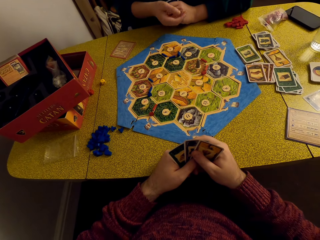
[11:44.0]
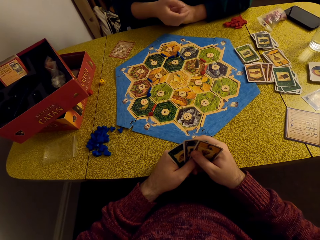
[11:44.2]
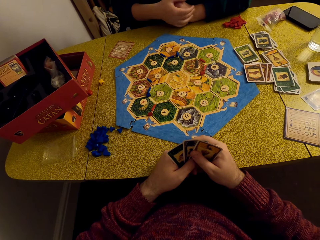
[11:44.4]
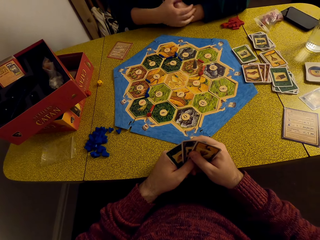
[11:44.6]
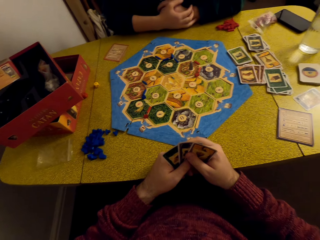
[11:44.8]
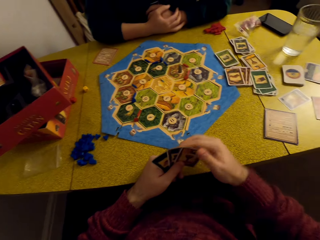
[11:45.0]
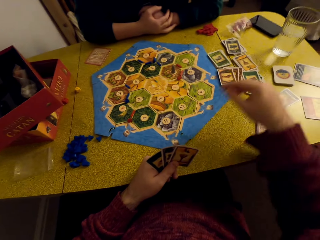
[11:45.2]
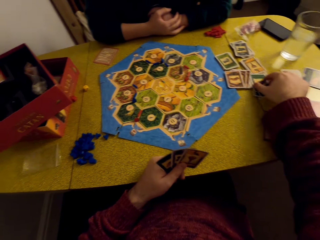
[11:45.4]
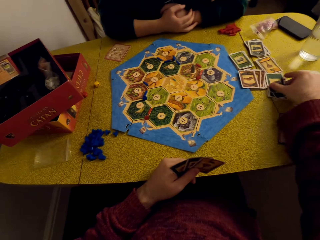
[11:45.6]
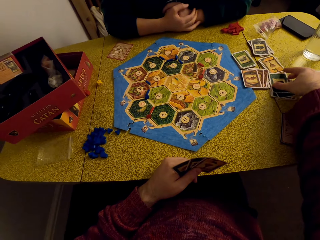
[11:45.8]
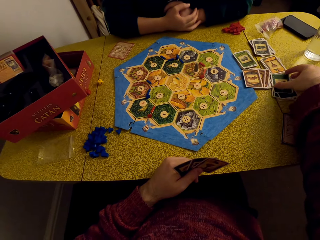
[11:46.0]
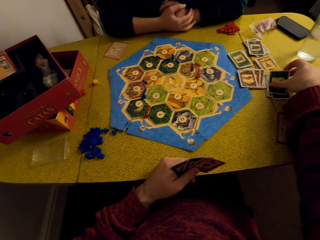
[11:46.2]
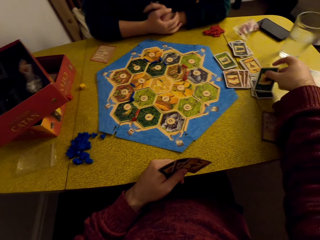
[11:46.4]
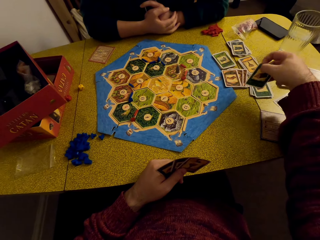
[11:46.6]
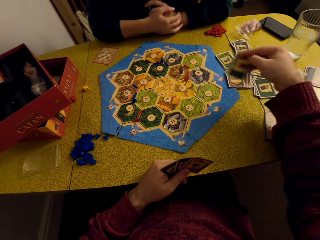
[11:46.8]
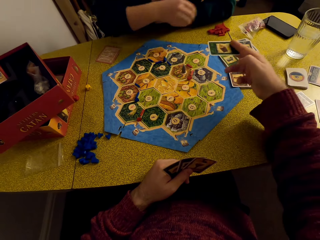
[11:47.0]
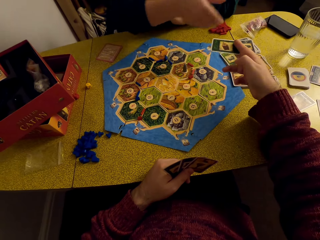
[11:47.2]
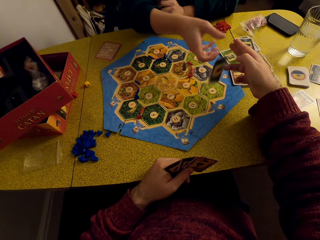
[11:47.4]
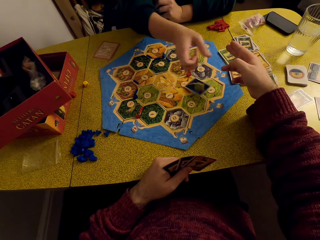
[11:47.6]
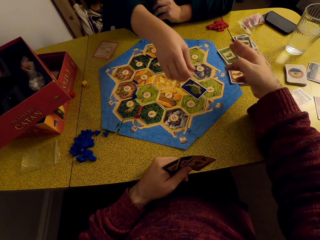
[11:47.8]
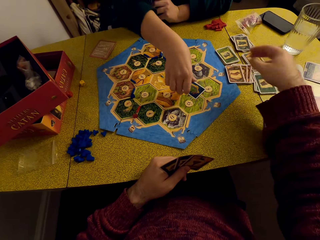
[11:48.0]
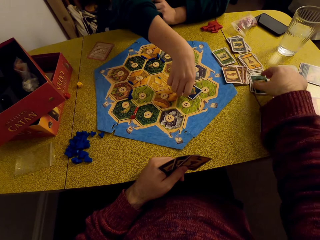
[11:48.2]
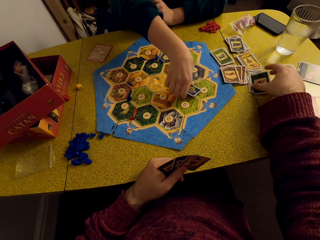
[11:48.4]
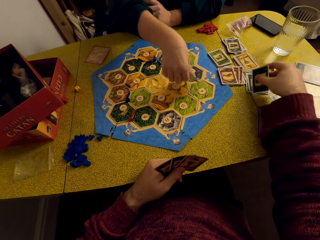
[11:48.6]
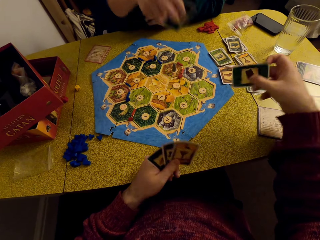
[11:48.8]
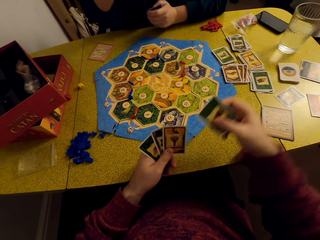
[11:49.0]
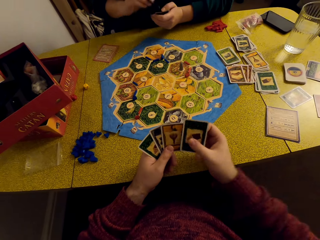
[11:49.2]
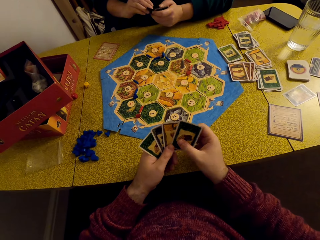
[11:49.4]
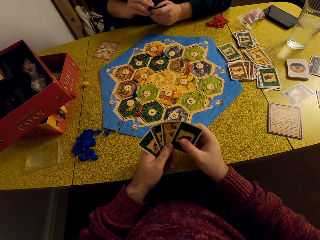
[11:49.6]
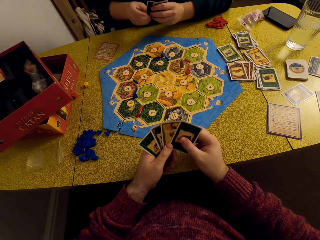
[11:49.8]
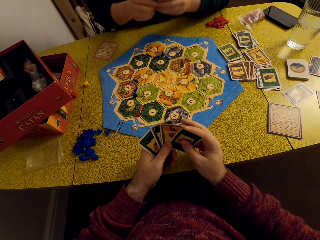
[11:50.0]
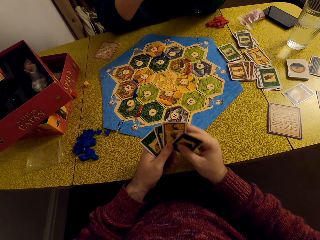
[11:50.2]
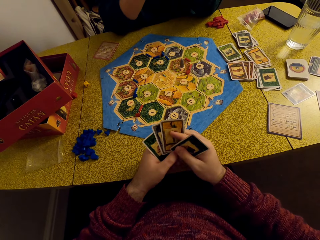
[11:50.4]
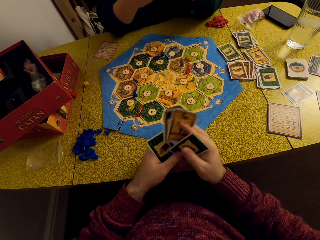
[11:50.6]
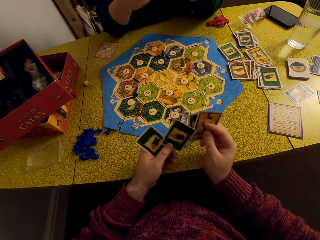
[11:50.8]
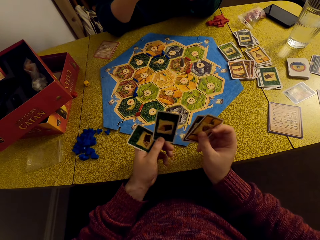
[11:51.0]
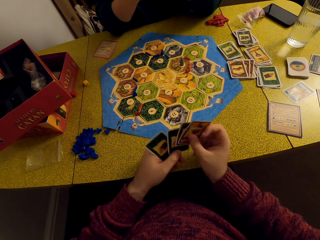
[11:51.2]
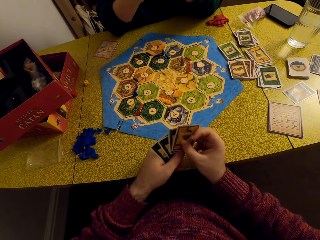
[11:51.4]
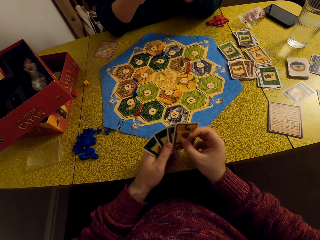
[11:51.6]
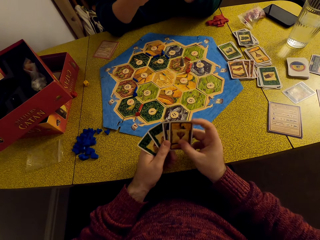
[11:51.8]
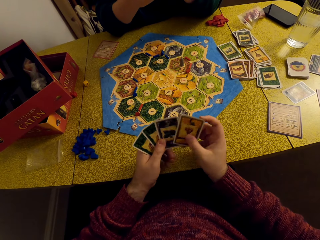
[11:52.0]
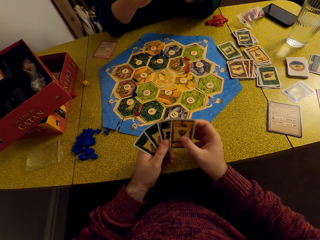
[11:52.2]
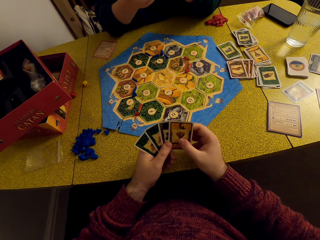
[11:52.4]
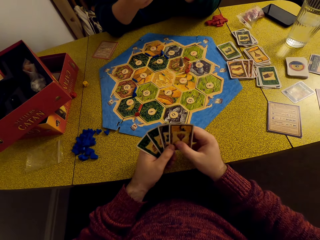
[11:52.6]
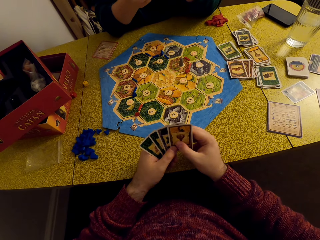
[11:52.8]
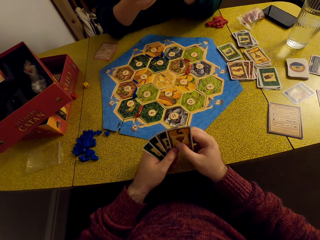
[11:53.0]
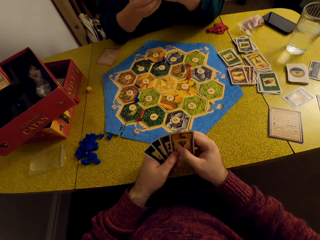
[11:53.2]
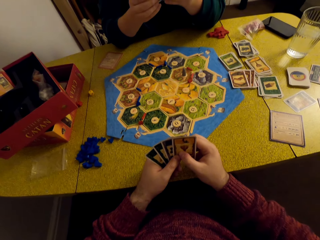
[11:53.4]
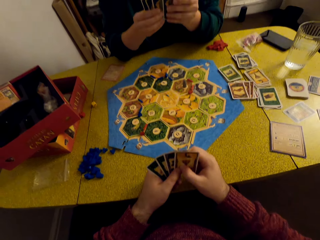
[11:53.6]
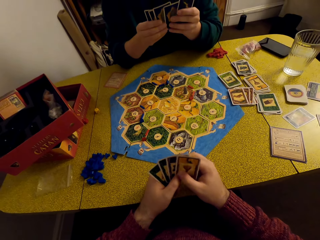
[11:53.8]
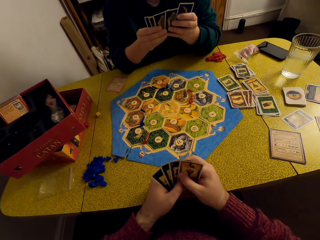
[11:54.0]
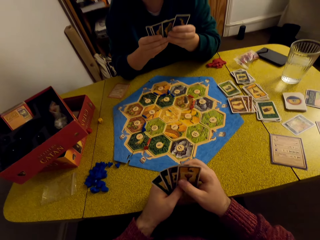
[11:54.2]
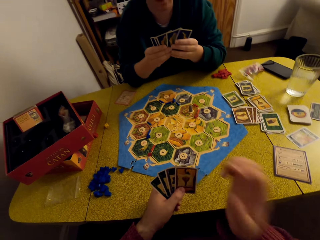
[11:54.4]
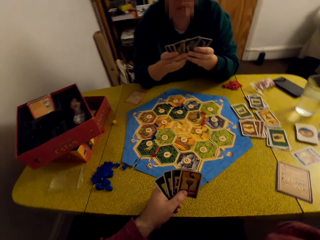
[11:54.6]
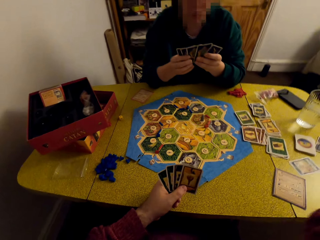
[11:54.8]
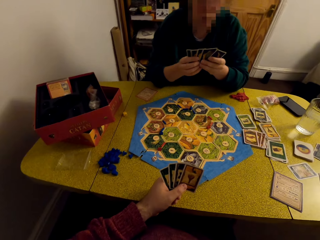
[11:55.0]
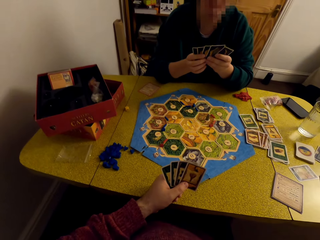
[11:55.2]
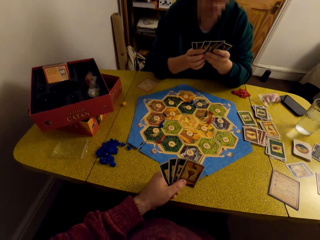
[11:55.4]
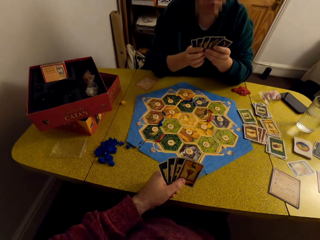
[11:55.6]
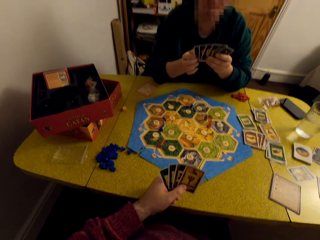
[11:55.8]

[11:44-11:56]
The camera wearer talks to a woman. He picks up a card, drops the card. The woman picks up the card. The camera wearer picks up the card. He places the card in his deck, organizes his cards, and stares at the cards in his hand.

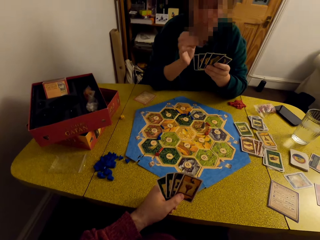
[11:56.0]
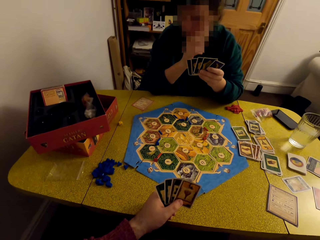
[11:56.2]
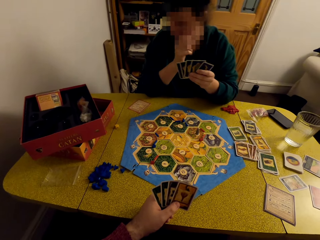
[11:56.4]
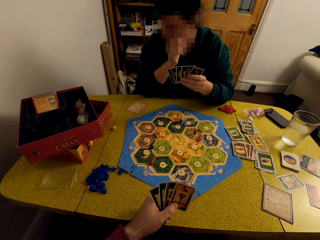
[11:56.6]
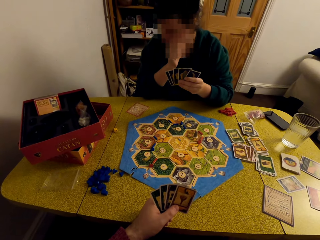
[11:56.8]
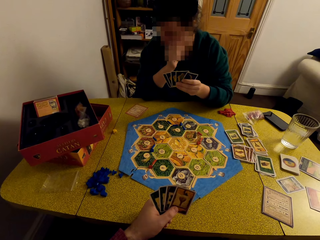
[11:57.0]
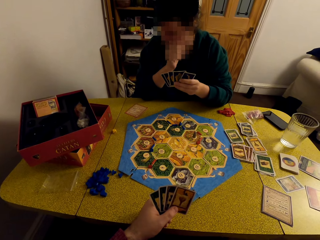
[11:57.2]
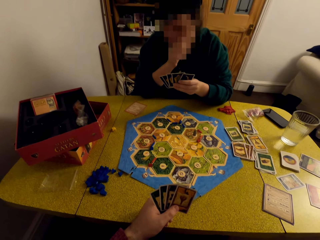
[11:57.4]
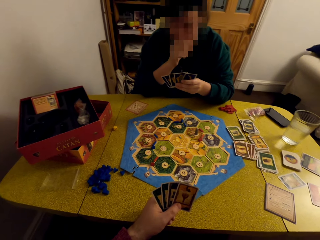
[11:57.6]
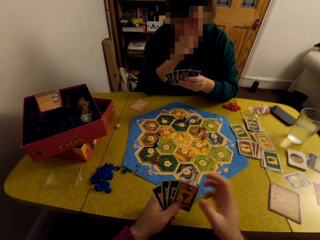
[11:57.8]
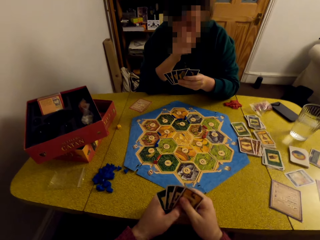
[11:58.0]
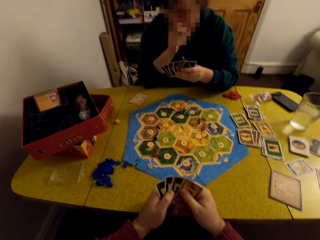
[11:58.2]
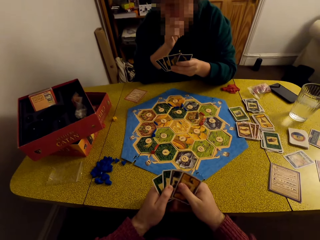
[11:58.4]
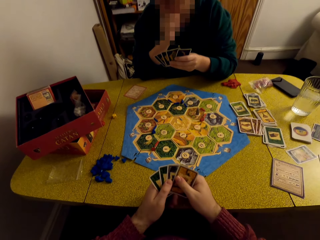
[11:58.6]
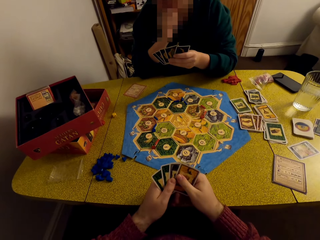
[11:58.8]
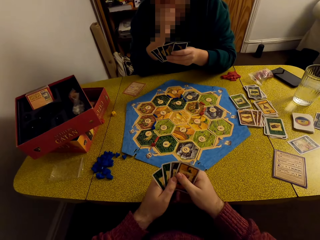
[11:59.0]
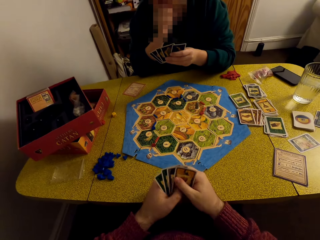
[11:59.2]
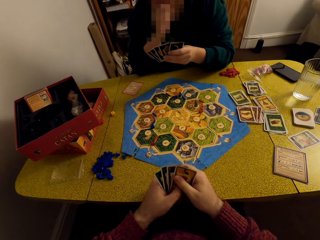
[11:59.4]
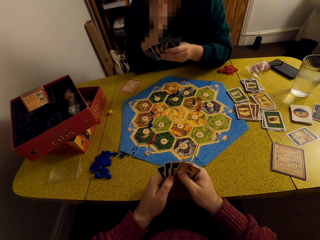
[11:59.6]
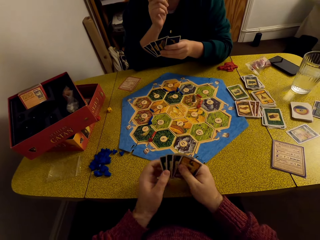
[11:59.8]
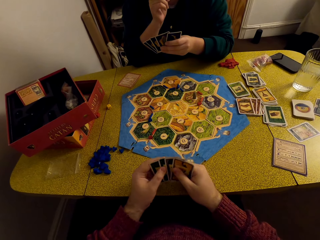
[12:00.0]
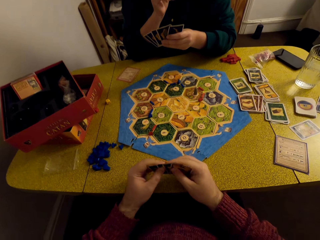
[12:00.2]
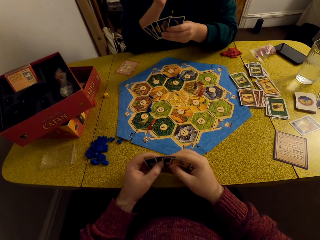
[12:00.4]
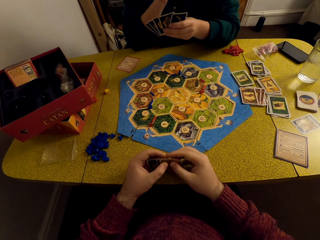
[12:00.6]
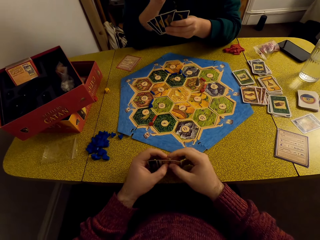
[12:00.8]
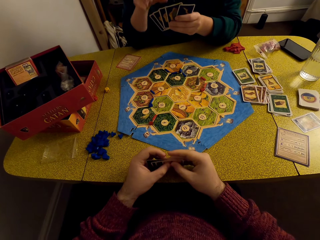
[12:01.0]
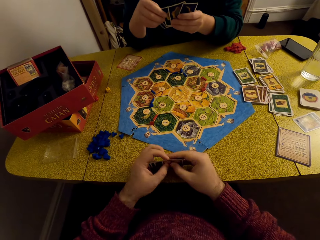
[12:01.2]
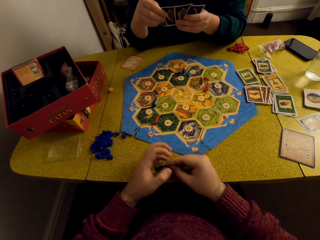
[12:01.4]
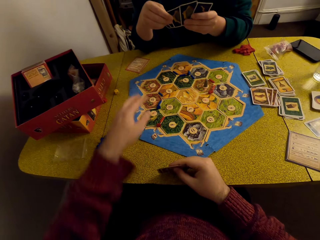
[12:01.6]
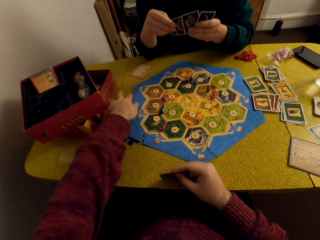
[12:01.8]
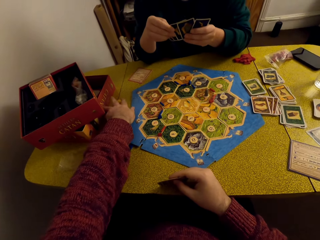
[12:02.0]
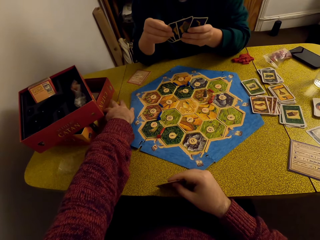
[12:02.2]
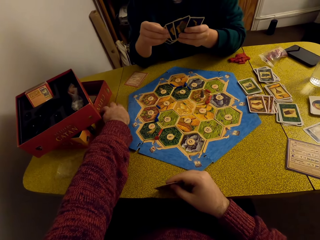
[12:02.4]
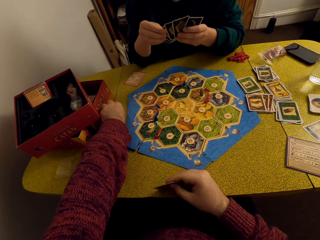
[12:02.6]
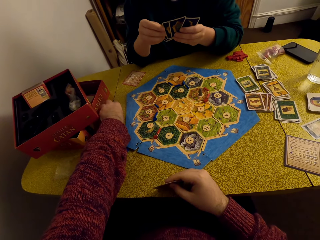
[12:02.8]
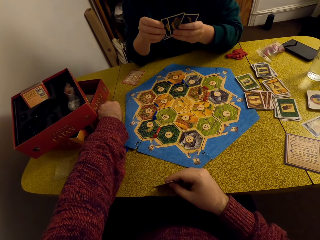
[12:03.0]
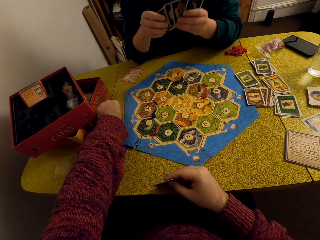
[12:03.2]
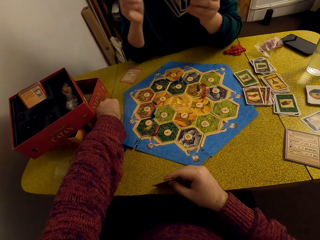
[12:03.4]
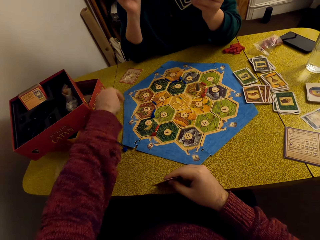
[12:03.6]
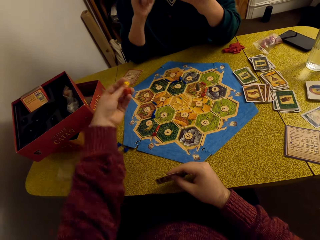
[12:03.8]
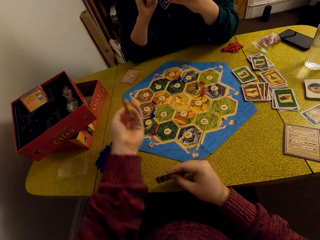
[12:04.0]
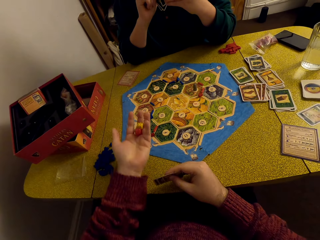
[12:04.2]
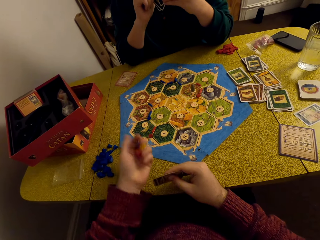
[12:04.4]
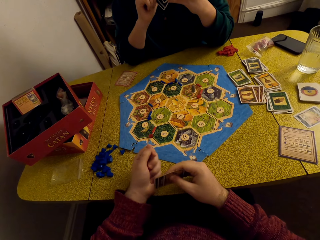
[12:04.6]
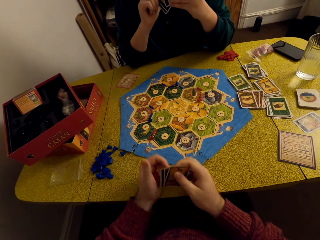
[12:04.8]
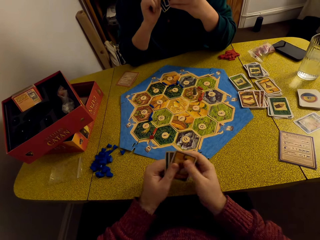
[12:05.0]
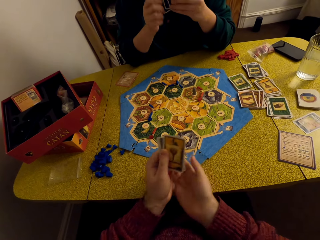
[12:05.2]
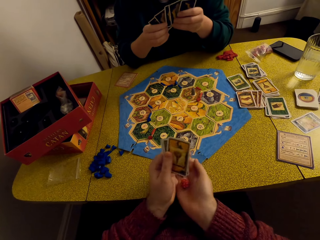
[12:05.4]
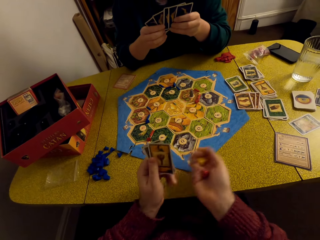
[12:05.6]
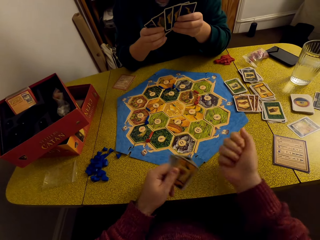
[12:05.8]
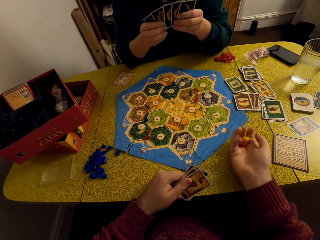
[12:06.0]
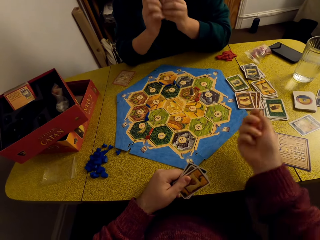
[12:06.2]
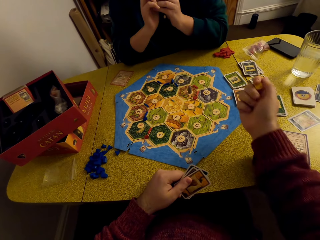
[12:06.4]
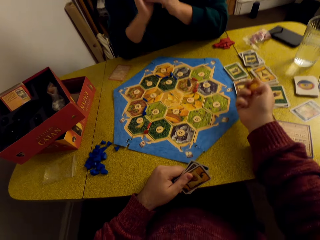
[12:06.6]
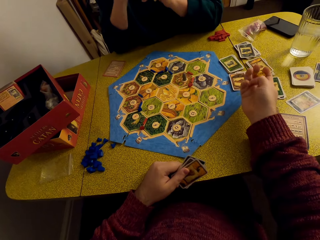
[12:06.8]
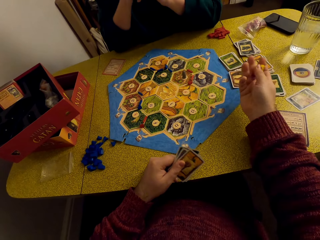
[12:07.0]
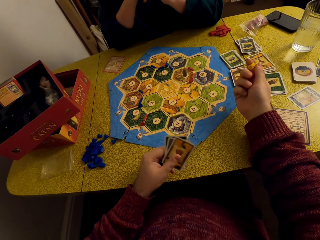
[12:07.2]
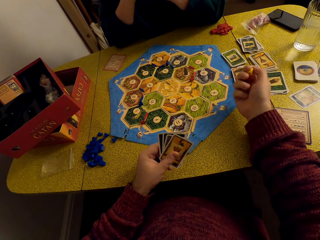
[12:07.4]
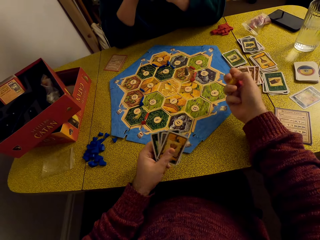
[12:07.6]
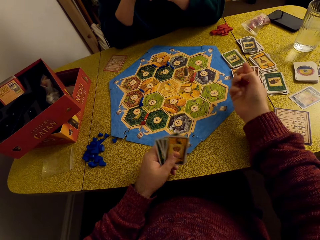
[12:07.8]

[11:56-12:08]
A woman talks to the camera wearer. He stares at the cards in his hand. He hits the cards on the table. He picks up the dice. He places the cards in his left hand. He places the dice in his right hand. He talks to the woman.
